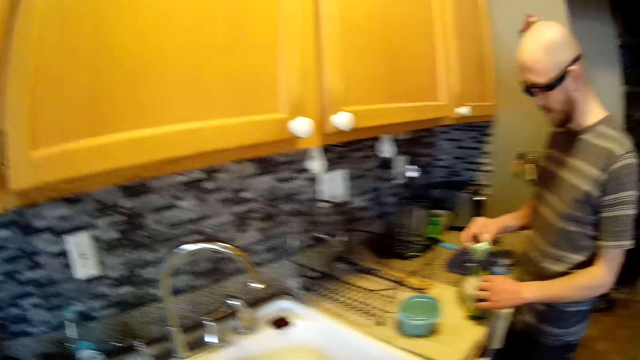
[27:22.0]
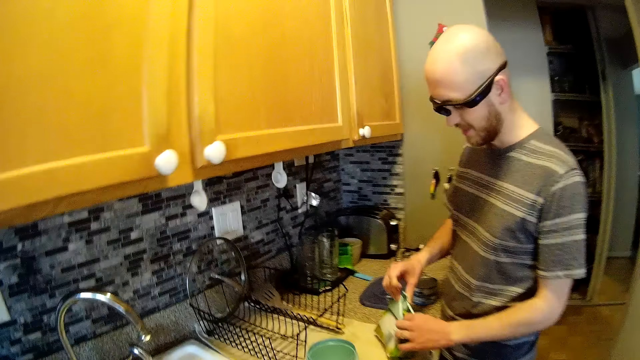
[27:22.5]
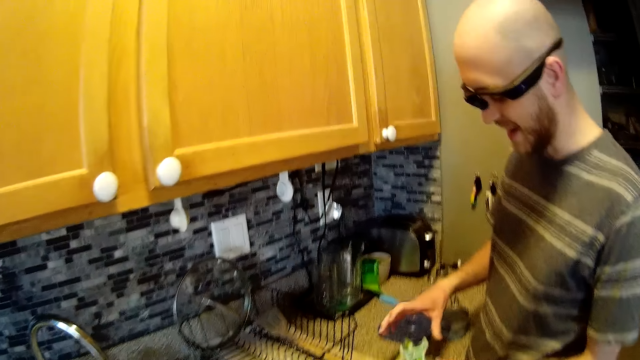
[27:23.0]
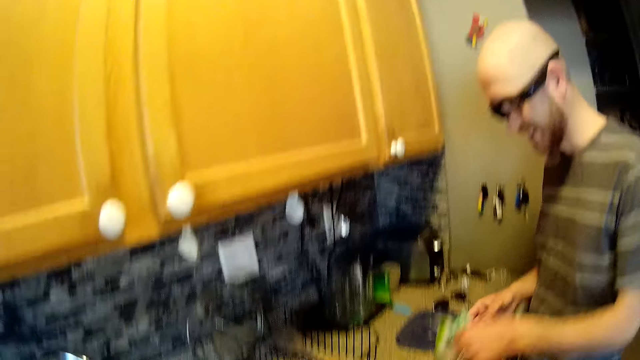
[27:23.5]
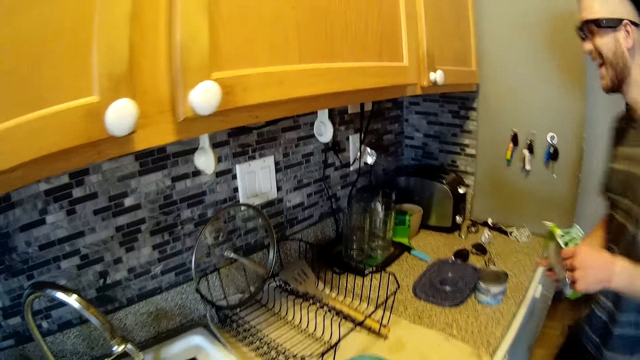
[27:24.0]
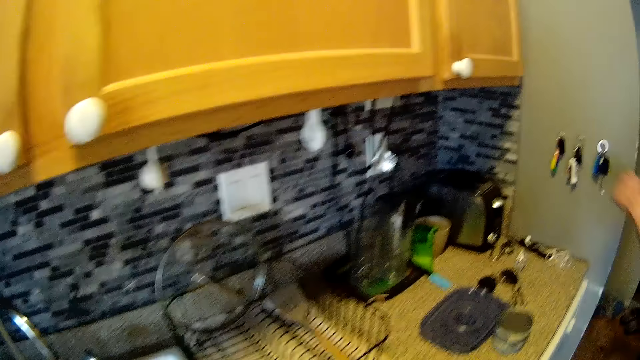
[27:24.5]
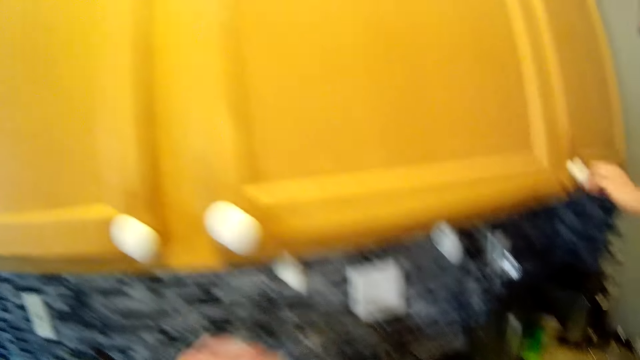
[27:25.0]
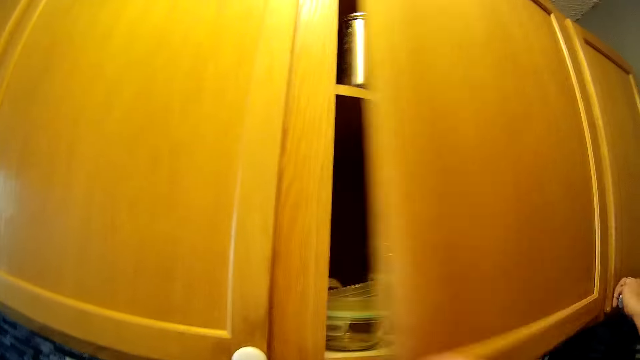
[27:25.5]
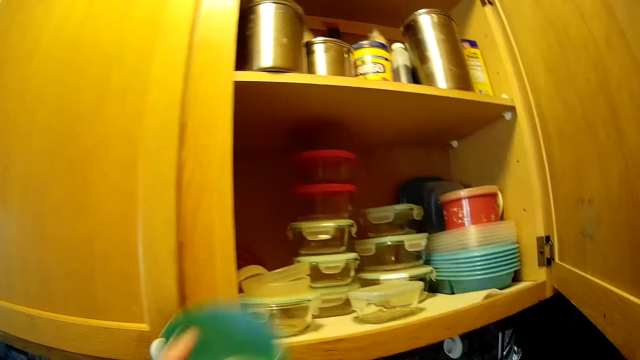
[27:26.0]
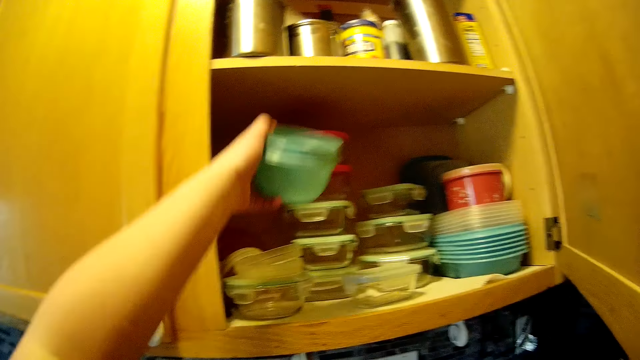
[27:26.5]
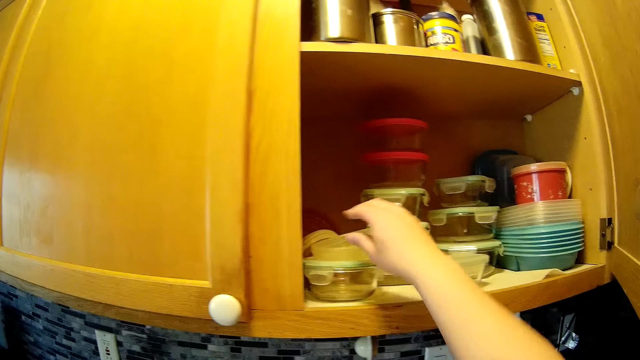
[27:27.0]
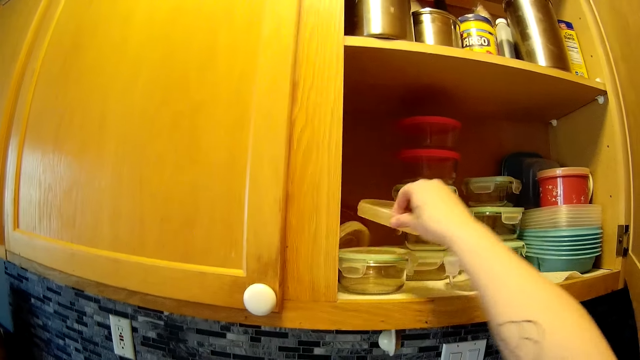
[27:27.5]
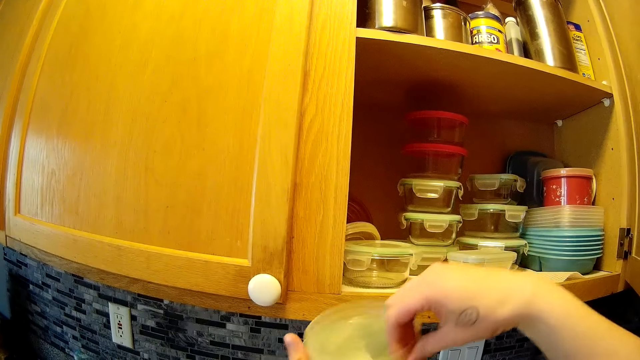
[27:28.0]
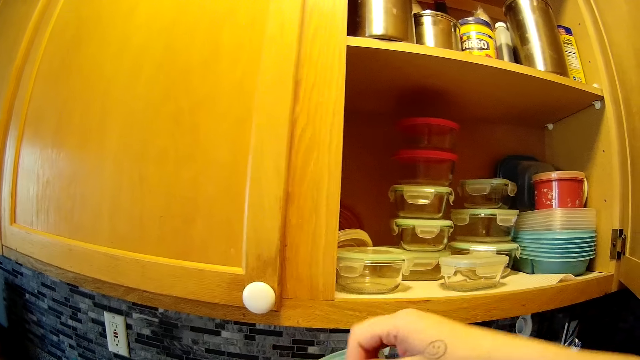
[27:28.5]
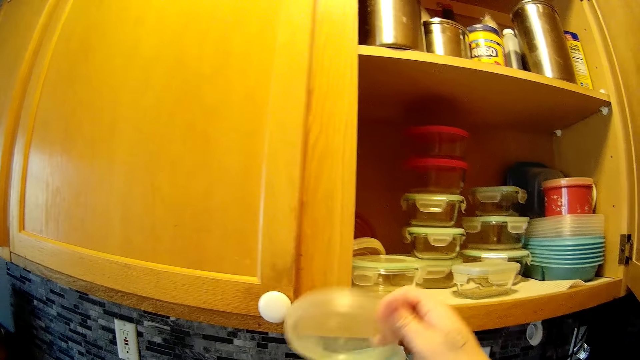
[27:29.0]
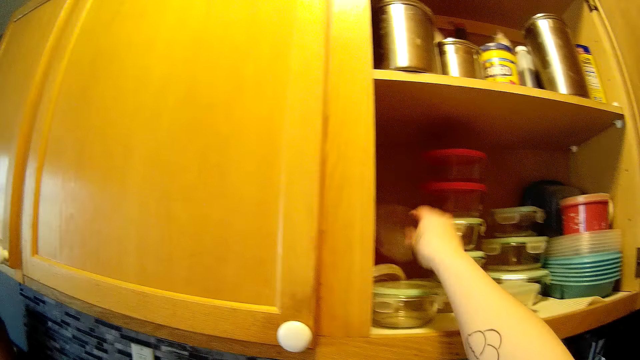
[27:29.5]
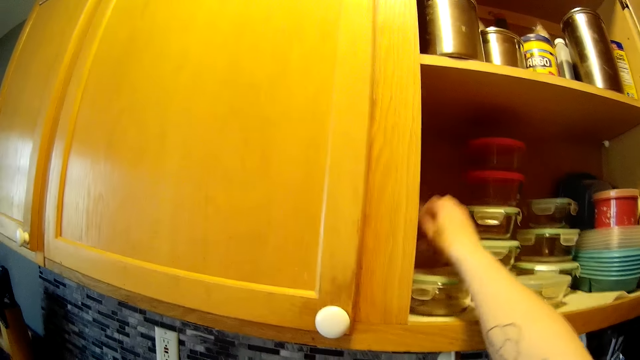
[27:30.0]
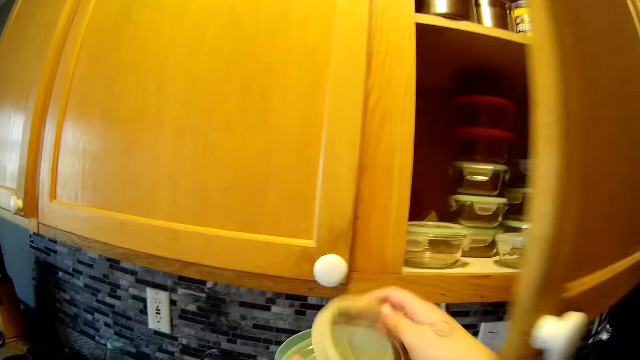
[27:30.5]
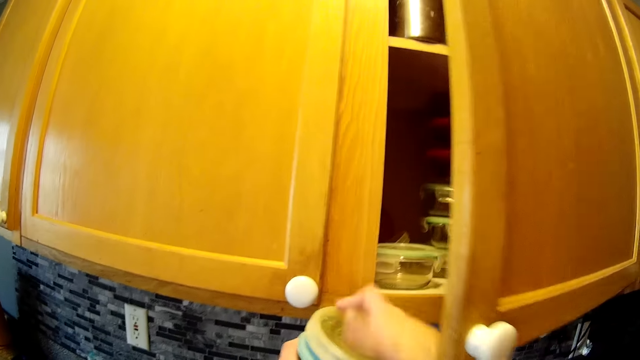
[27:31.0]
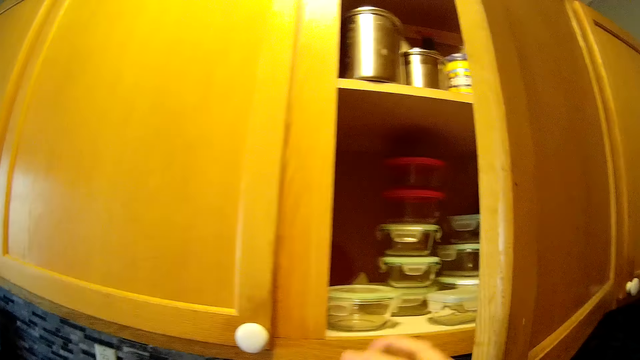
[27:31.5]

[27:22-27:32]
The man clips the cereal pack on the cabinet with a peg in his right hand. The man carries the cereal pack from the cabinet with both hands. The camera wearer converses with the man. The man touches a cabinet with his left hand. The camera wearer opens the cabinet with her right hand. The man opens the cabinet with his left hand. The camera wearer raises a bowl with her left hand. She takes two lids from the cabinet with her right hand. She puts a dish inside the kitchen cabinet. She drops the lids on the bowl in her left hand. She takes a lid from the bowl with her right hand. She drops the lid in the cabinet with her right hand. She picks up another lid from the cabinet with her right hand. She covers the bowl with the lid in her right hand.

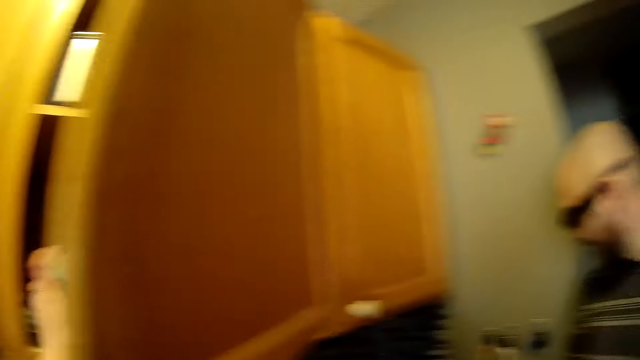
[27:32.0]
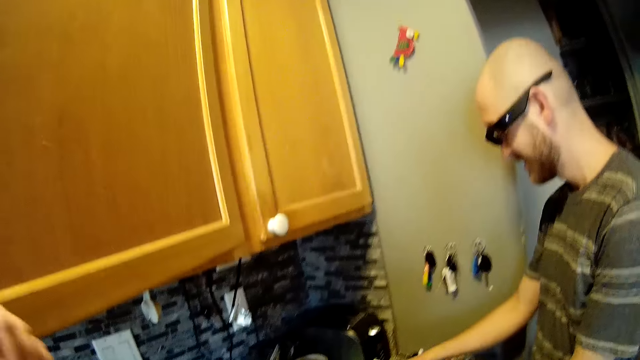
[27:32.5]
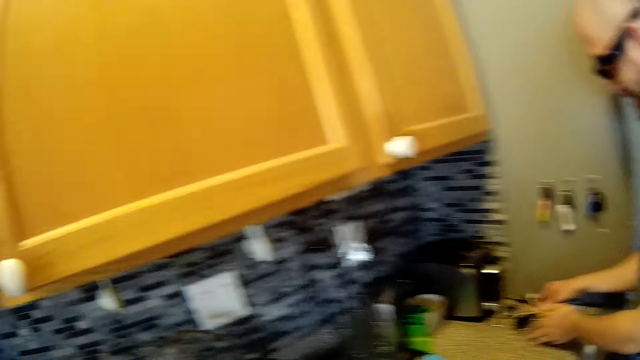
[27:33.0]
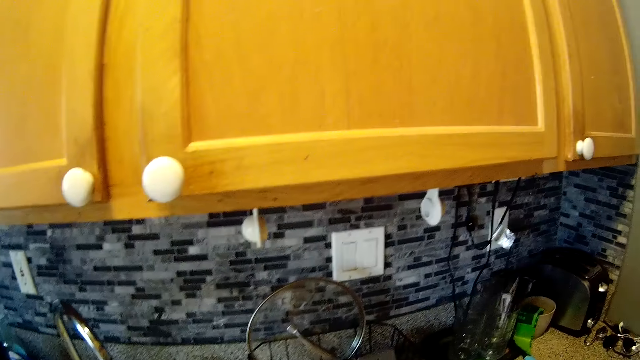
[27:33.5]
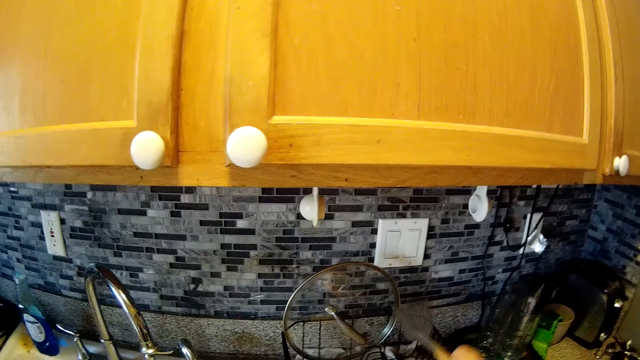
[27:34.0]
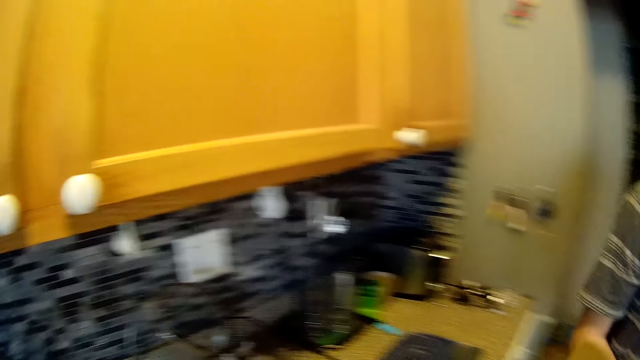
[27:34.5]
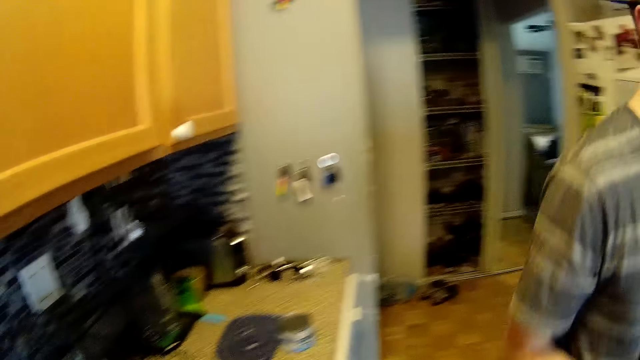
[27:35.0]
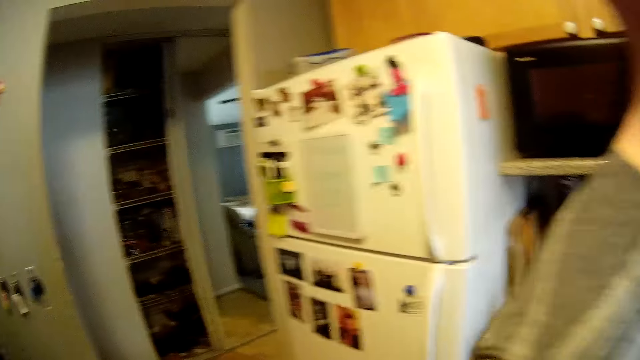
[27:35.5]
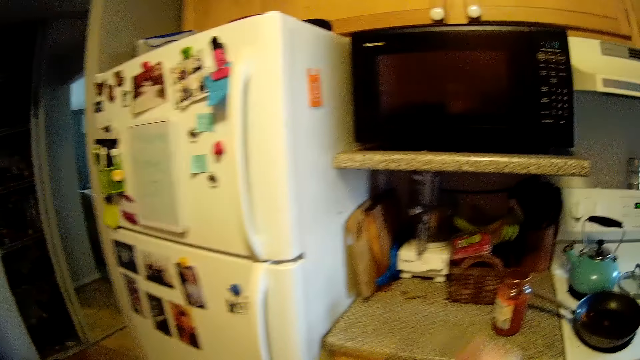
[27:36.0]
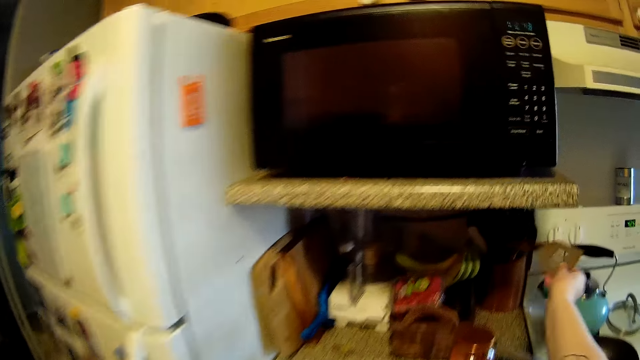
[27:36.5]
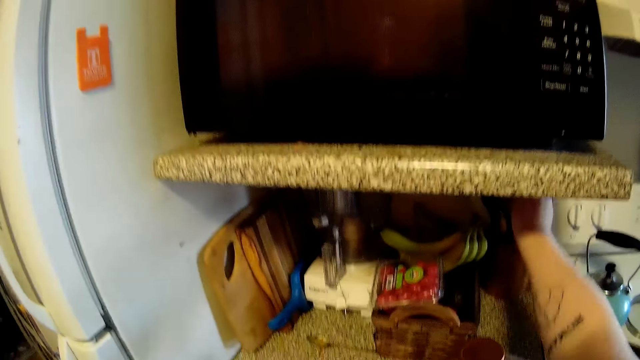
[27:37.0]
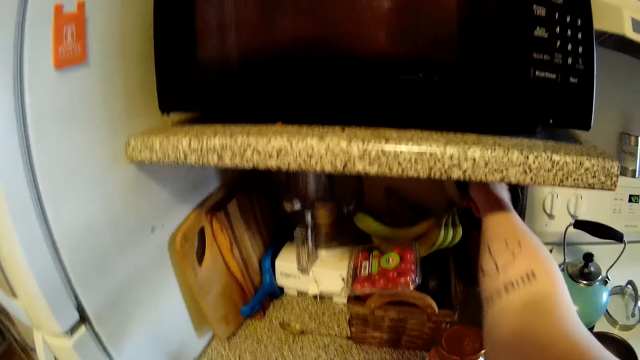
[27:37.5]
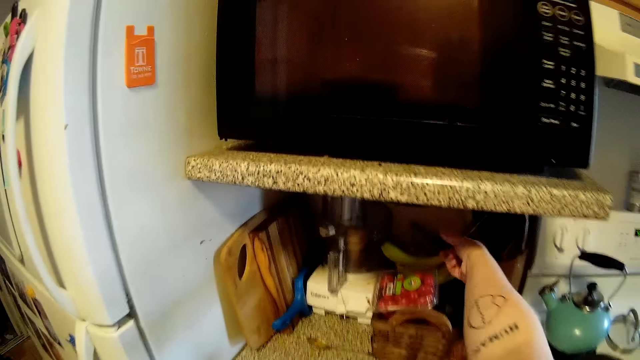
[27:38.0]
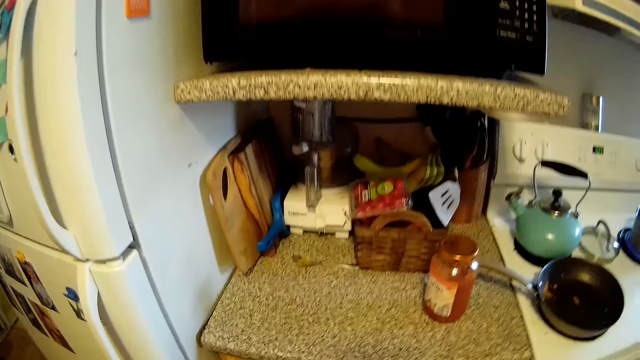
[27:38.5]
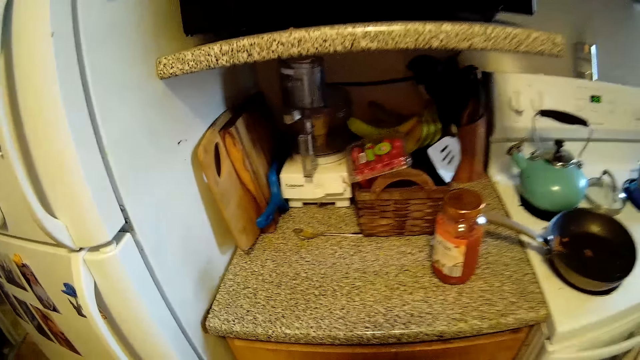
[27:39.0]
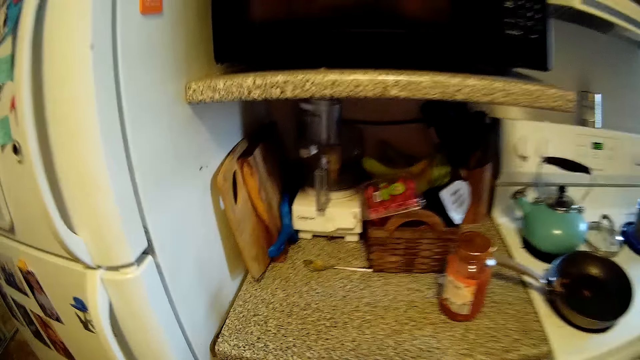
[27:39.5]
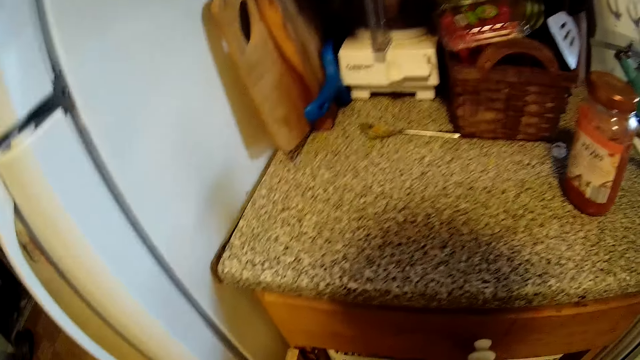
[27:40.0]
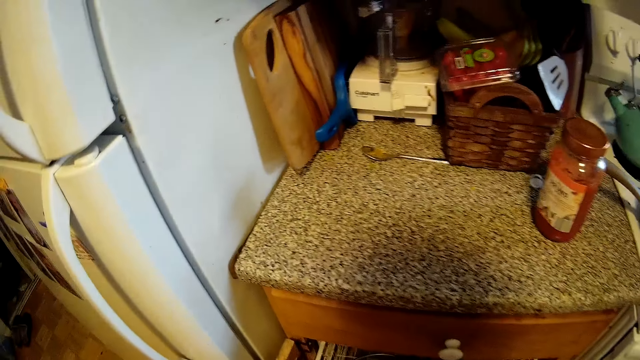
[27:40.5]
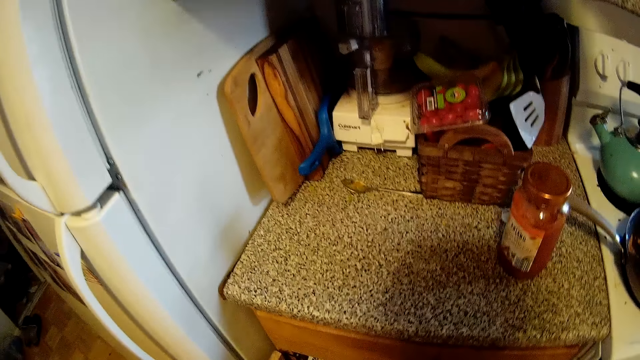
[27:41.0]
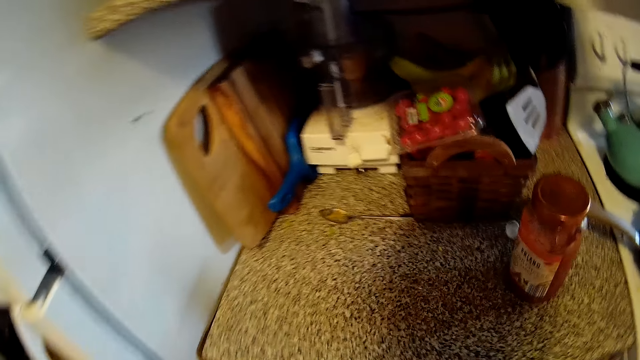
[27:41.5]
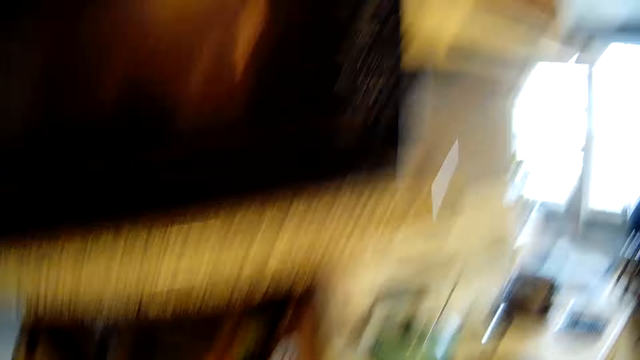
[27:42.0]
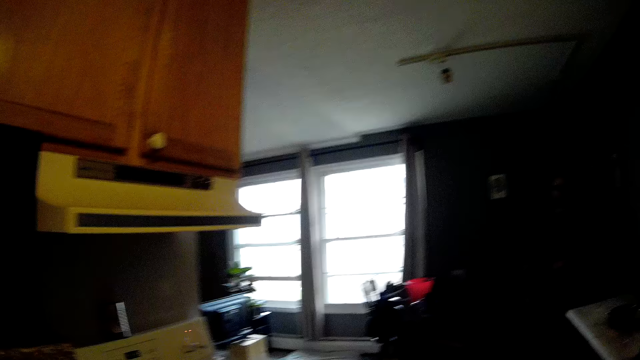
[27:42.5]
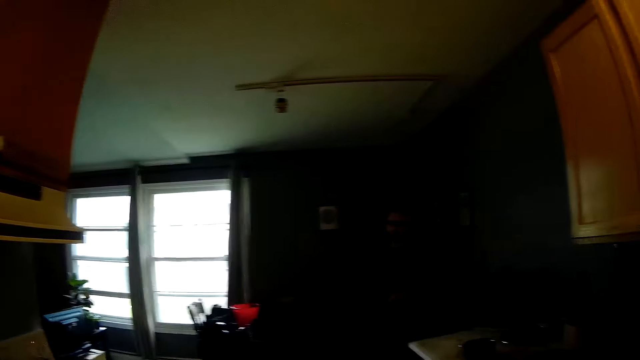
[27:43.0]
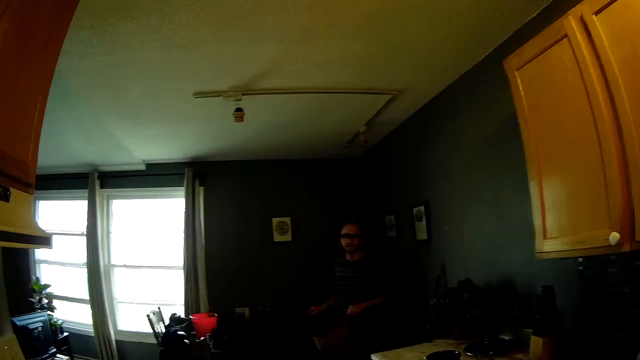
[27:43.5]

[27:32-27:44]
The camera wearer puts the bowl in the cabinet with her left hand and closes the cabinet door with her right hand. The man mixes the cereal in the pot on the cooker with a spoon in his right hand. The camera wearer converses with the man. She raises a slotted turner with her right hand. The man picks up a scooping spoon. The camera wearer converses with the man. She puts the slotted turner in a rack with her right hand. She converses with the man.
